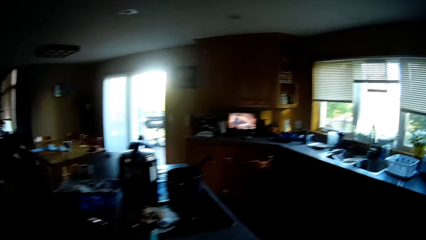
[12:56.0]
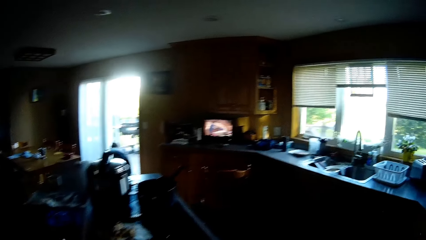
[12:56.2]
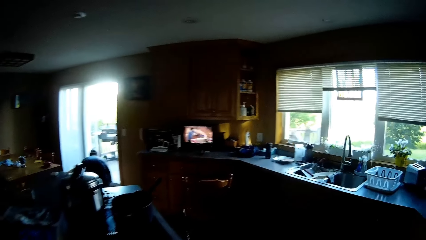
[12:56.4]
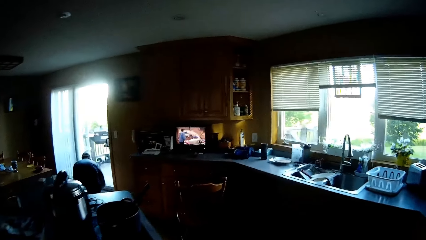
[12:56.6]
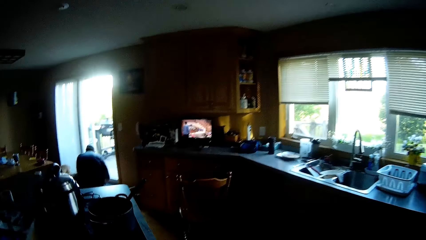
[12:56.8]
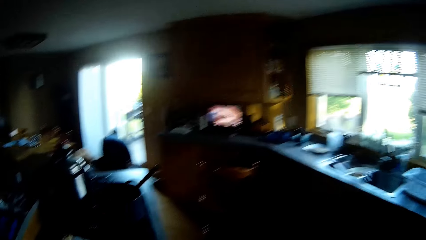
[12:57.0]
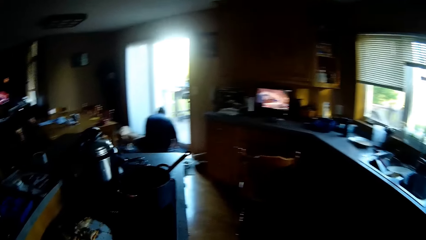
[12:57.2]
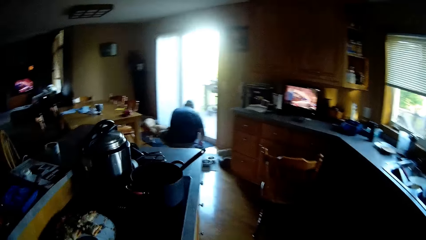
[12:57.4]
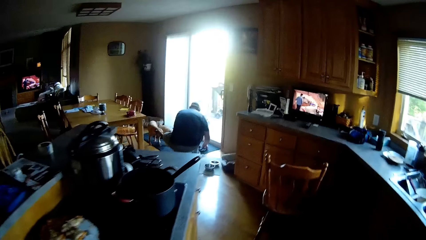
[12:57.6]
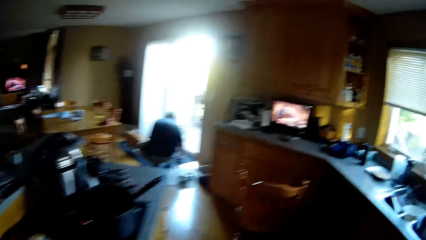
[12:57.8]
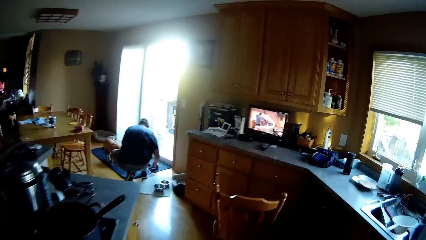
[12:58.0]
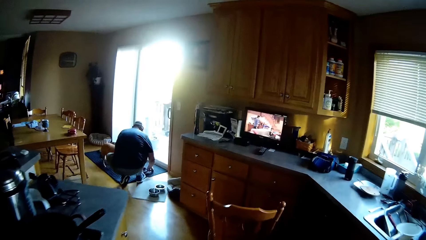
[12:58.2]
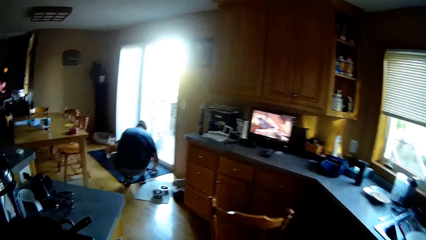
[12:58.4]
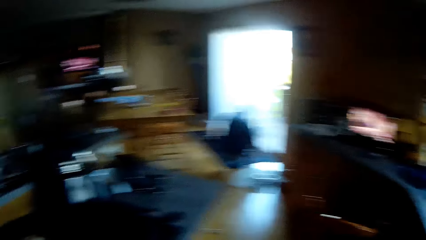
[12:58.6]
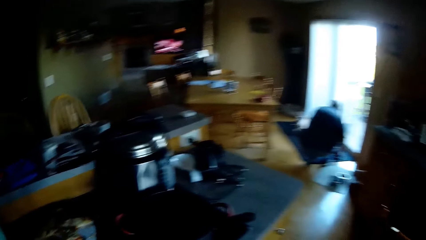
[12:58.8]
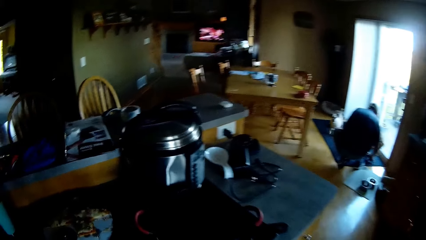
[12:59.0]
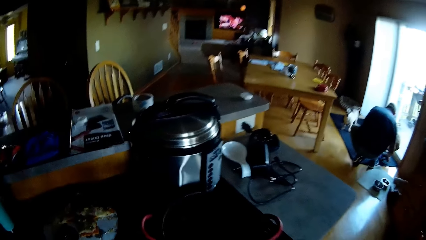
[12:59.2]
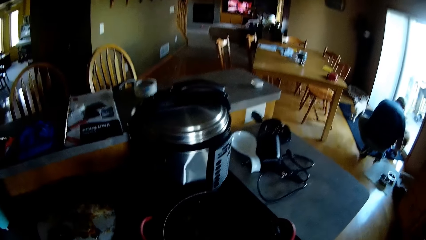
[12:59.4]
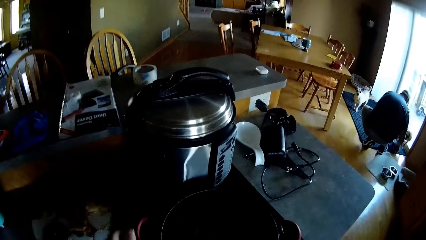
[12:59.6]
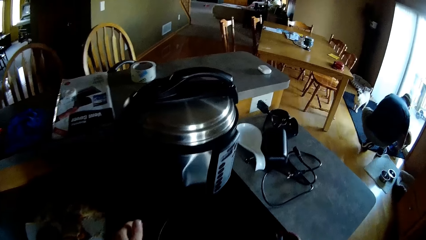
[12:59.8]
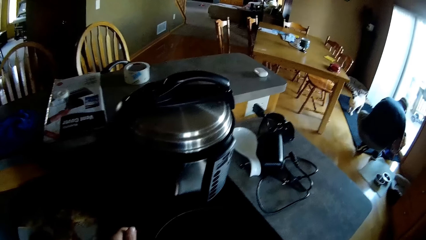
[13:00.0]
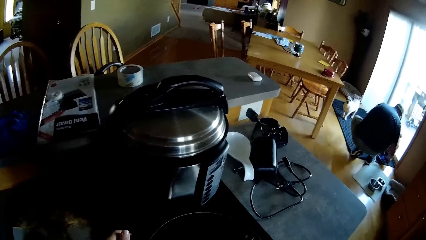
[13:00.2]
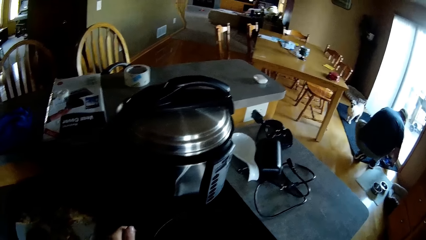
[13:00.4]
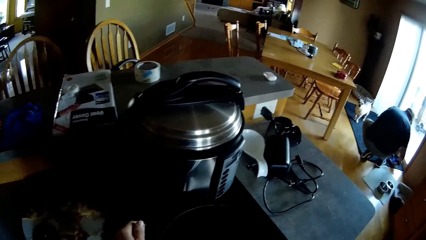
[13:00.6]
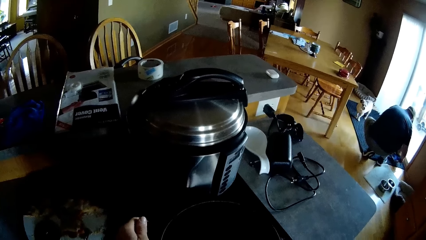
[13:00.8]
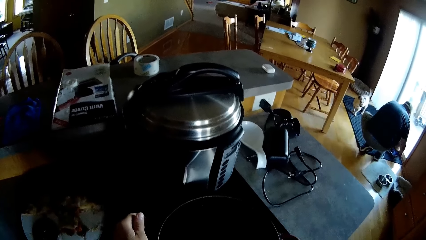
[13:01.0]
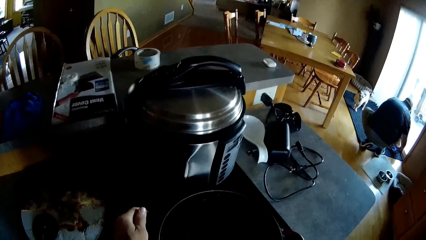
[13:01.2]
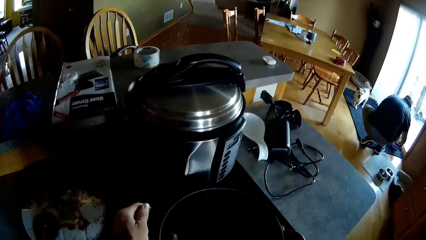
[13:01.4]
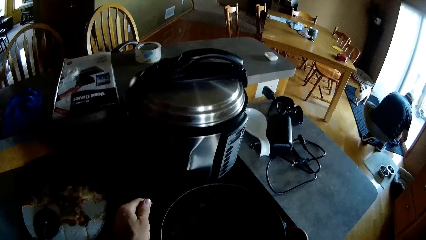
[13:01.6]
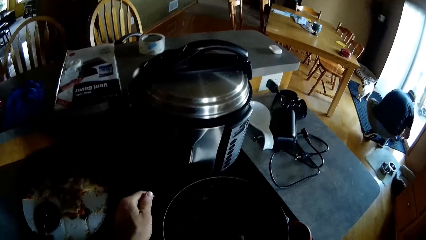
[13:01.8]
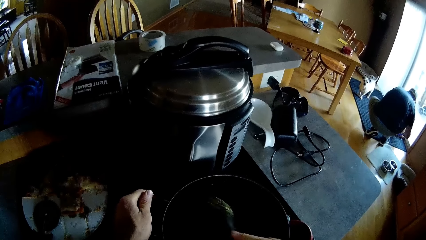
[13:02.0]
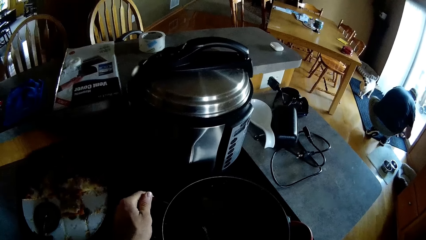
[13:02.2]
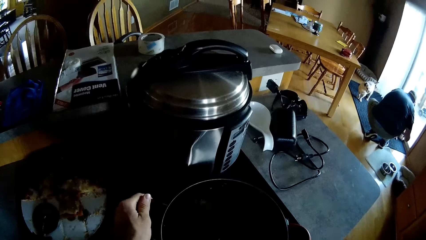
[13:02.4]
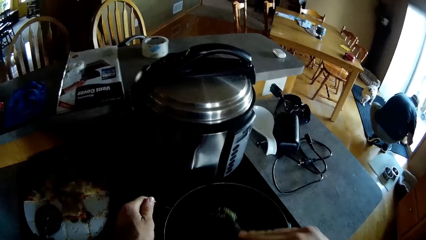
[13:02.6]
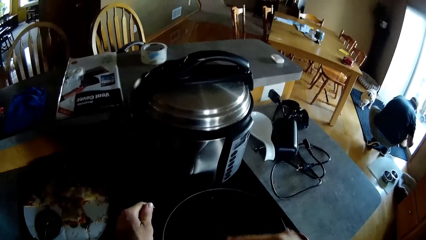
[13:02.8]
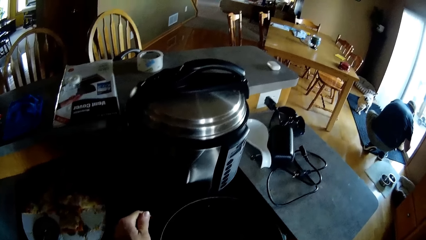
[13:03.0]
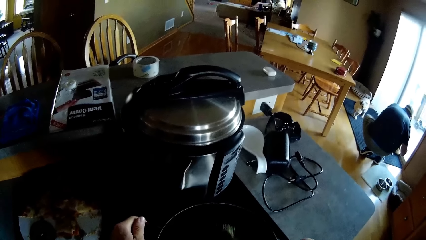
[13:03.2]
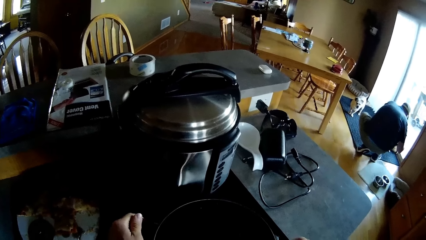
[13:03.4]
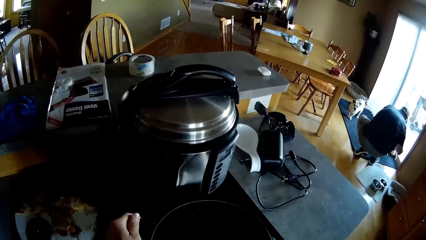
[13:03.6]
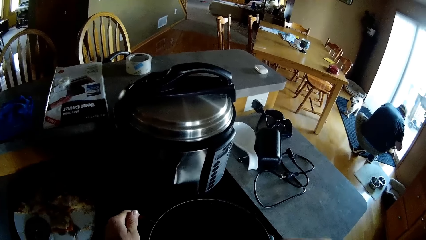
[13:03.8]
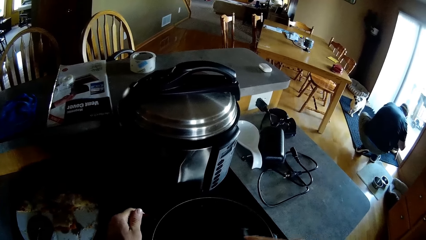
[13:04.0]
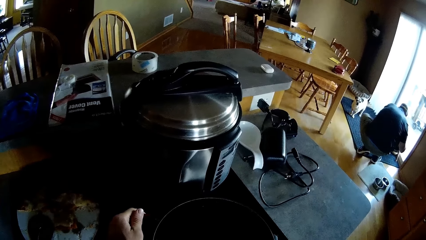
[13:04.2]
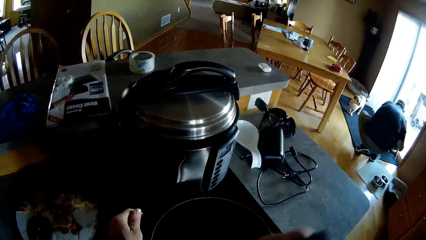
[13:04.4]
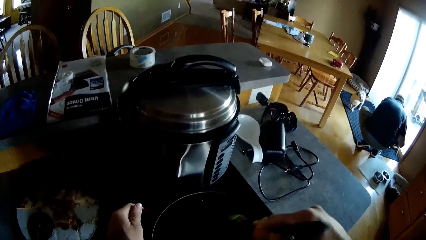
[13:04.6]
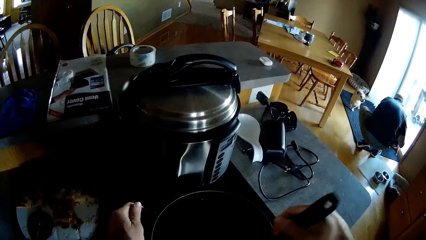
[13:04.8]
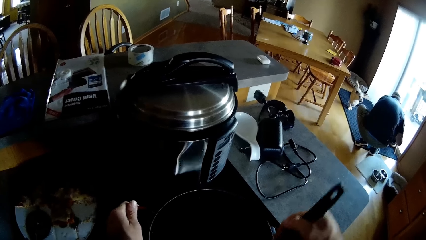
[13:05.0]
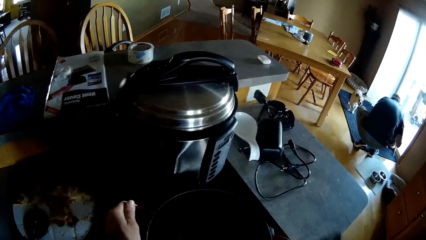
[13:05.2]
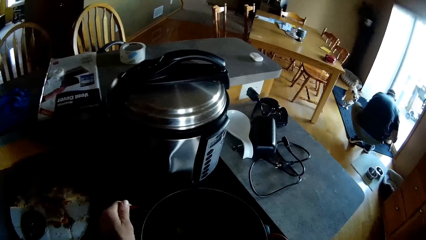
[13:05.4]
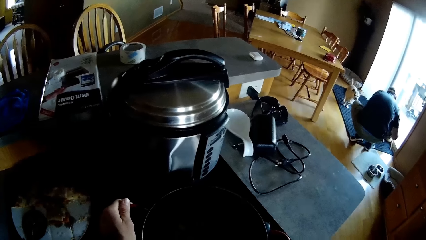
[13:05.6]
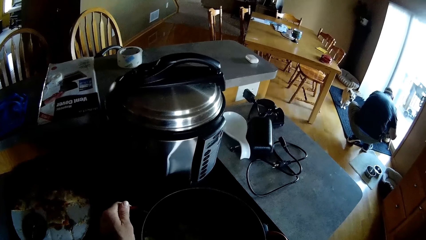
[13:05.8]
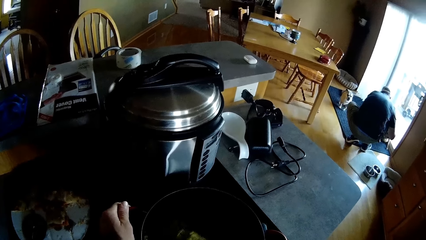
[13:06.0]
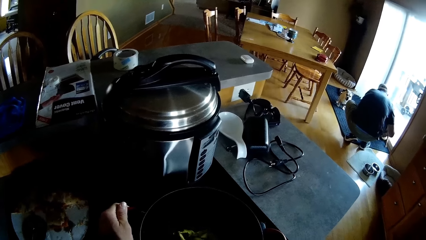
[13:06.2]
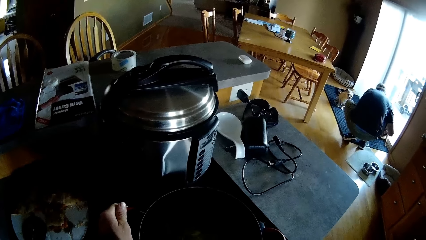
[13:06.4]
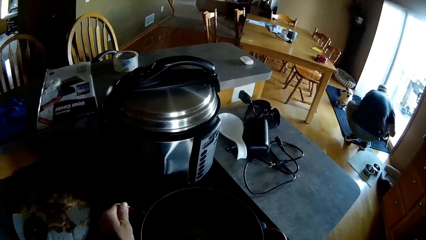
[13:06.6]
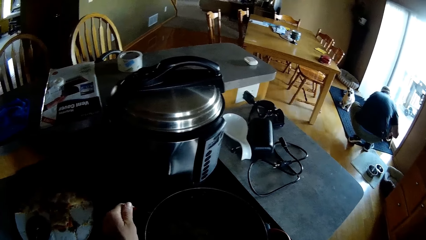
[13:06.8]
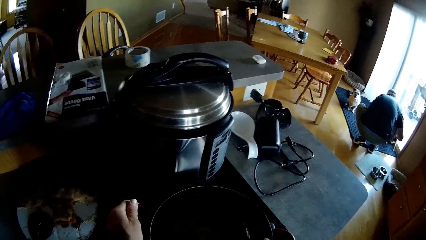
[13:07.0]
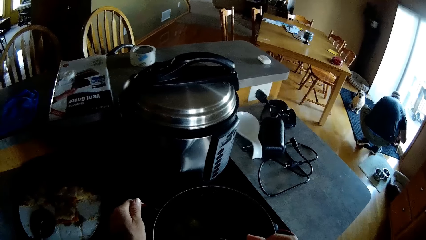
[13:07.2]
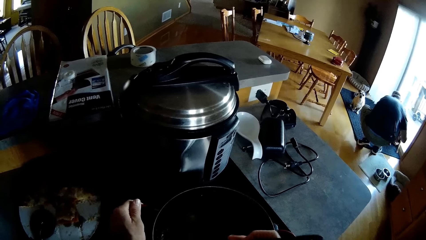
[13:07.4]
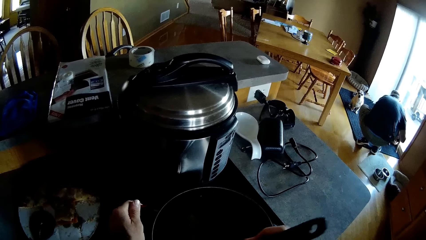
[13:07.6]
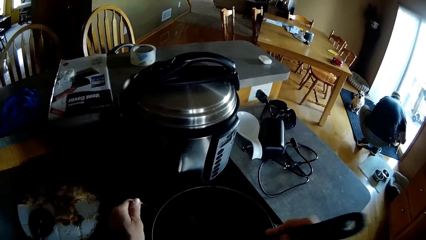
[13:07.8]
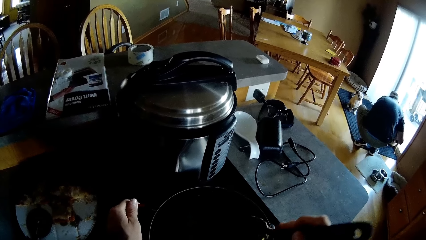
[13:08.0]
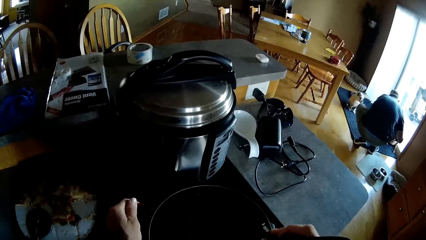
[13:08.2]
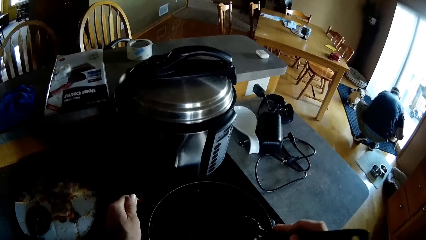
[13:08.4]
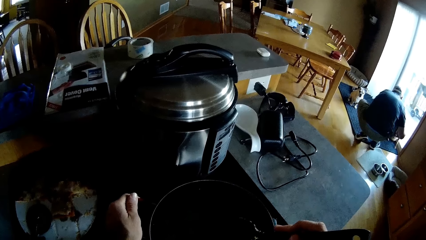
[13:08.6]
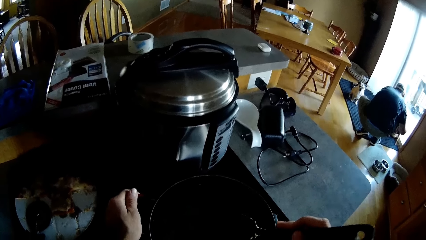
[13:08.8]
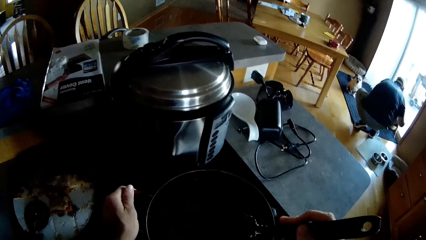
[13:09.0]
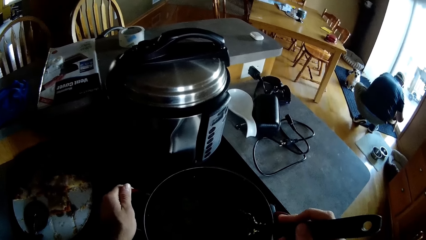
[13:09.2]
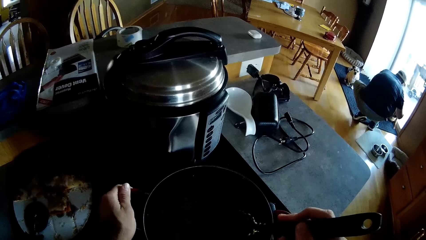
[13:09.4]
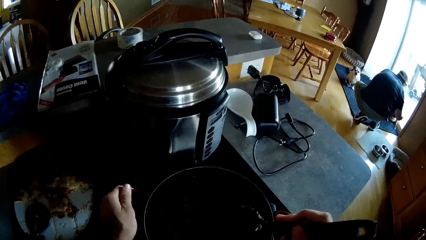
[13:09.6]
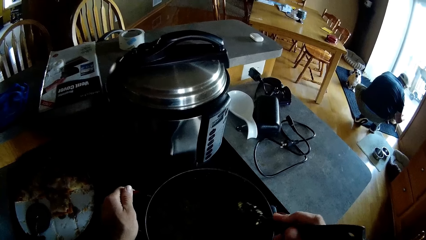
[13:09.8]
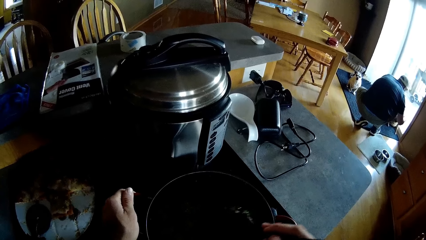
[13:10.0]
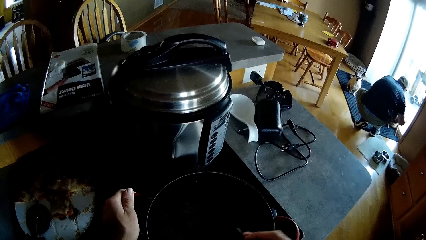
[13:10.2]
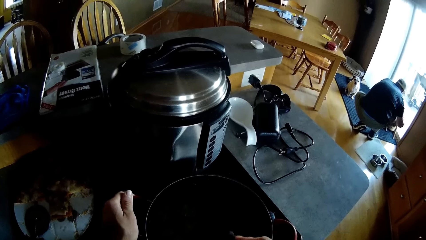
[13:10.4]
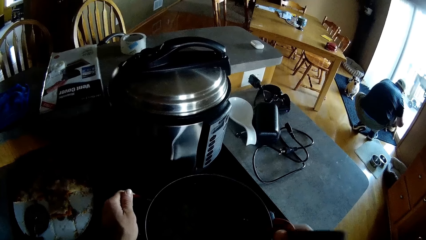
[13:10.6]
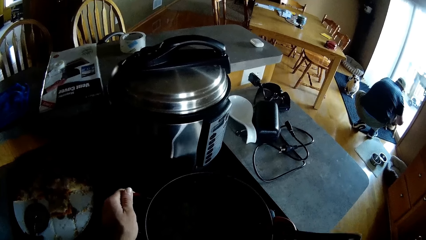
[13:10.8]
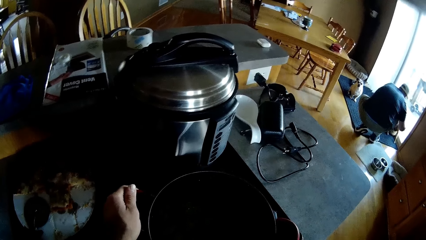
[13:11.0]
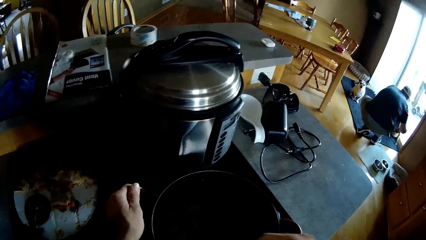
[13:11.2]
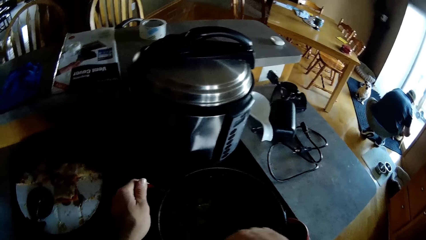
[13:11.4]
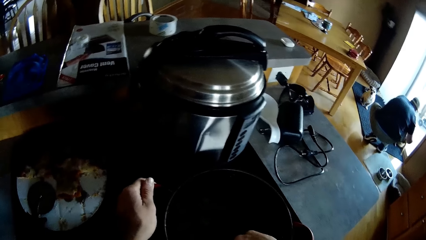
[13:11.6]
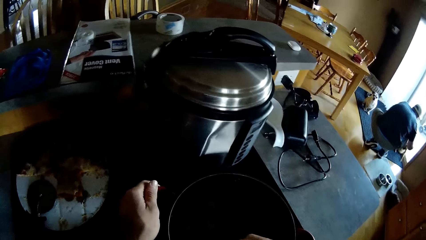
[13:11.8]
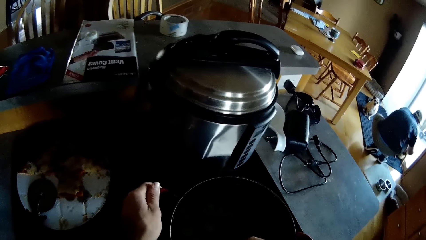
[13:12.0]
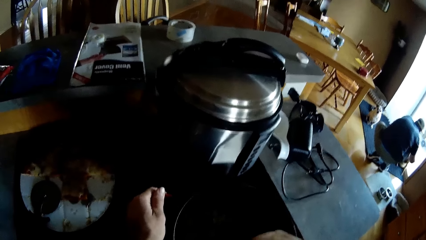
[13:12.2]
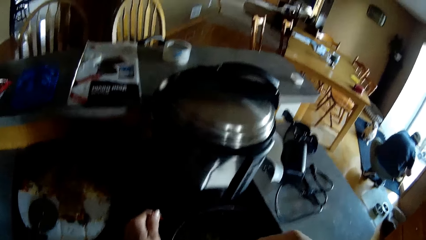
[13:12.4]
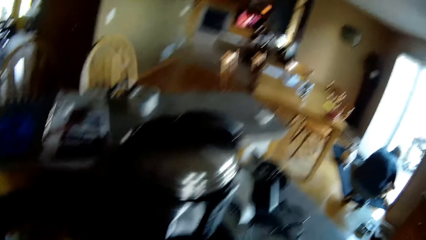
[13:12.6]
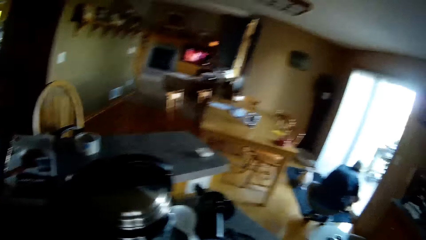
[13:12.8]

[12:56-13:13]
The camera wearer looks around. A man kneels at the door. The camera wearer holds the handle of the pan with her left hand. She stirs the pasta and pieces of meat in the pan with the spoon.
